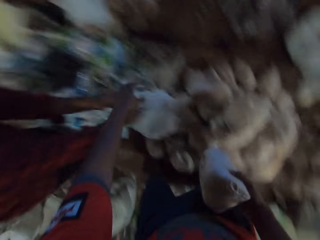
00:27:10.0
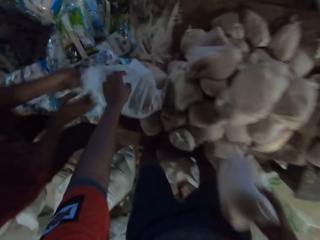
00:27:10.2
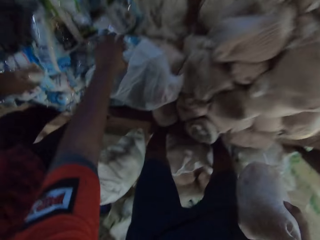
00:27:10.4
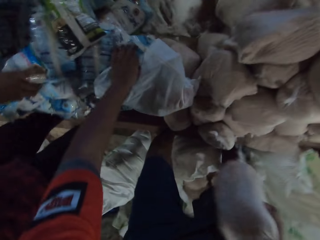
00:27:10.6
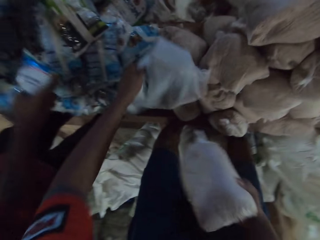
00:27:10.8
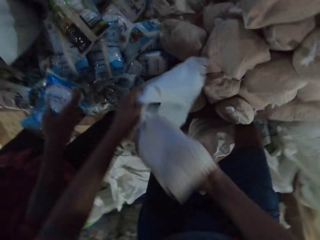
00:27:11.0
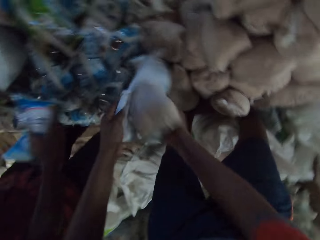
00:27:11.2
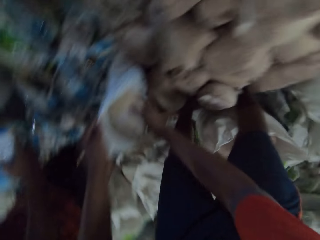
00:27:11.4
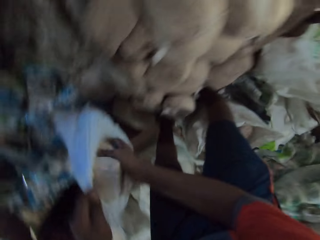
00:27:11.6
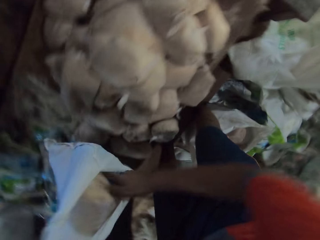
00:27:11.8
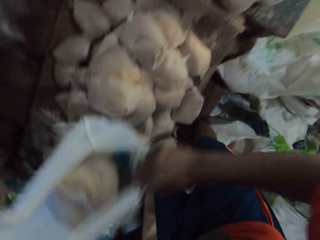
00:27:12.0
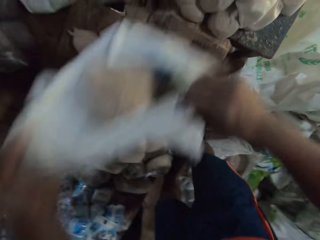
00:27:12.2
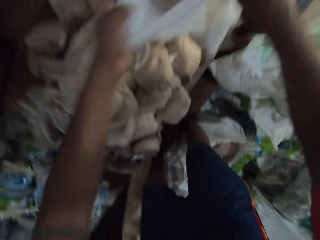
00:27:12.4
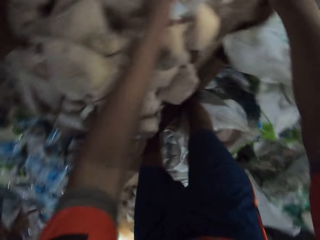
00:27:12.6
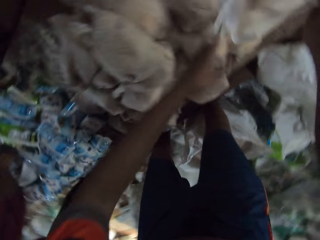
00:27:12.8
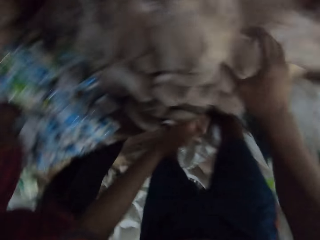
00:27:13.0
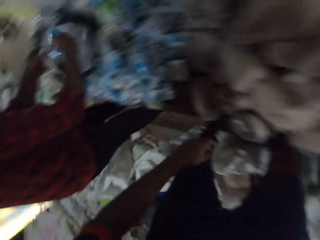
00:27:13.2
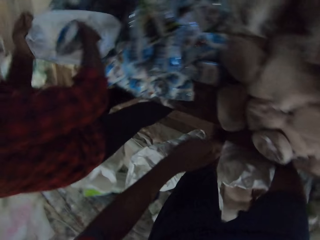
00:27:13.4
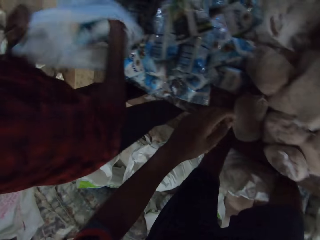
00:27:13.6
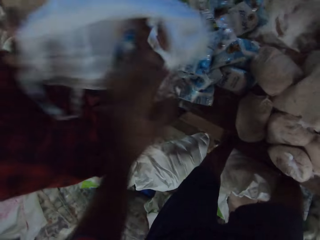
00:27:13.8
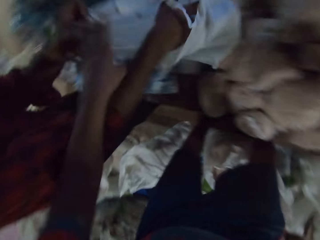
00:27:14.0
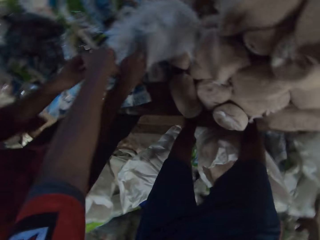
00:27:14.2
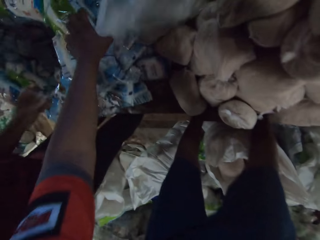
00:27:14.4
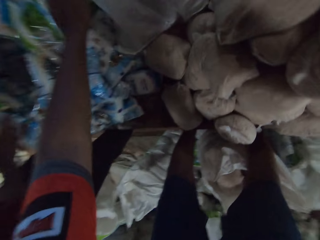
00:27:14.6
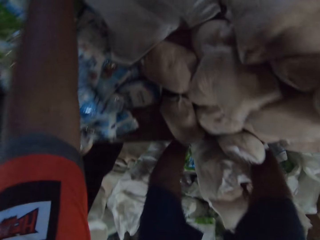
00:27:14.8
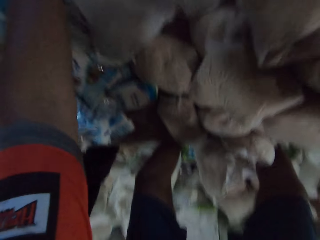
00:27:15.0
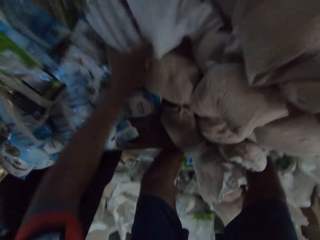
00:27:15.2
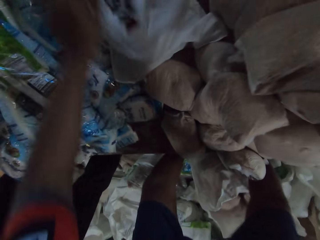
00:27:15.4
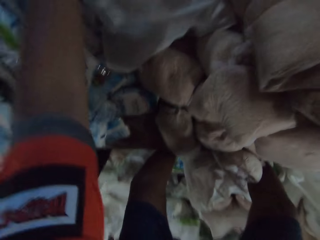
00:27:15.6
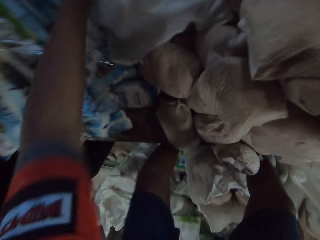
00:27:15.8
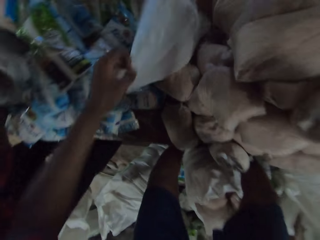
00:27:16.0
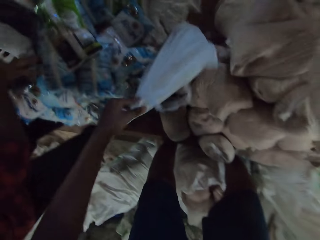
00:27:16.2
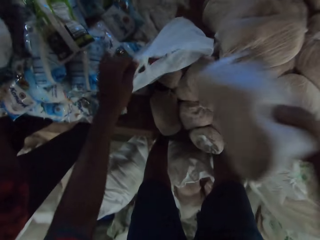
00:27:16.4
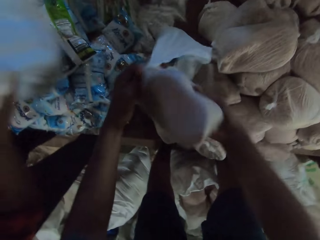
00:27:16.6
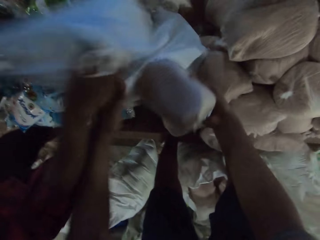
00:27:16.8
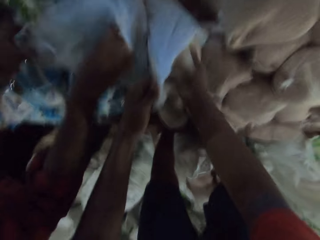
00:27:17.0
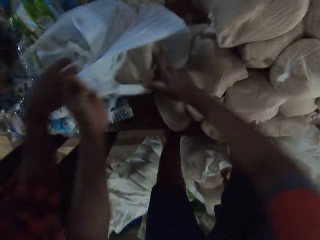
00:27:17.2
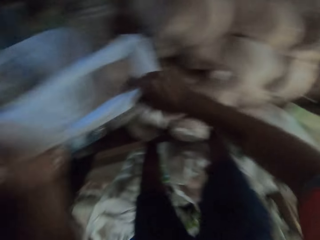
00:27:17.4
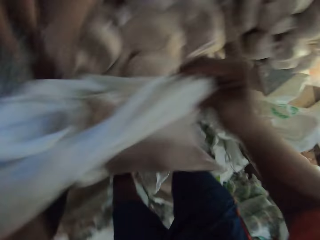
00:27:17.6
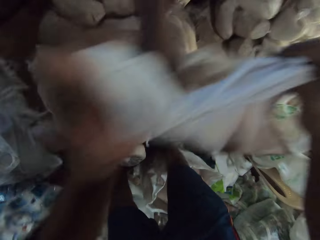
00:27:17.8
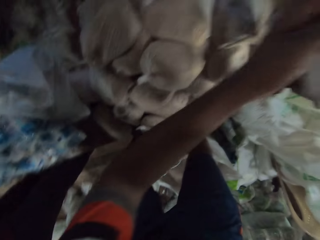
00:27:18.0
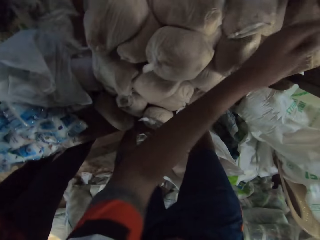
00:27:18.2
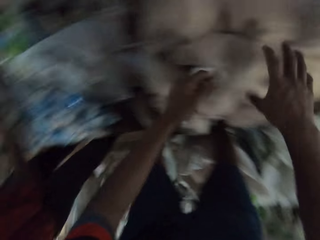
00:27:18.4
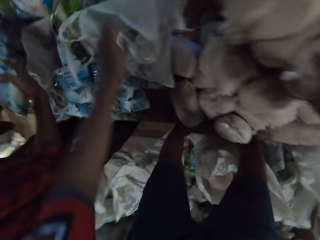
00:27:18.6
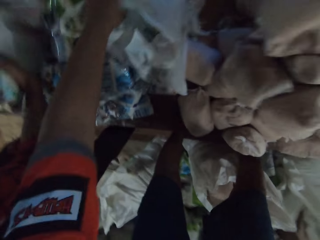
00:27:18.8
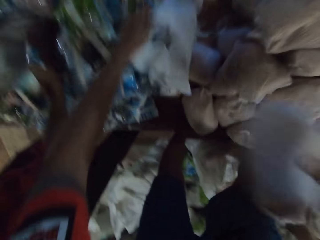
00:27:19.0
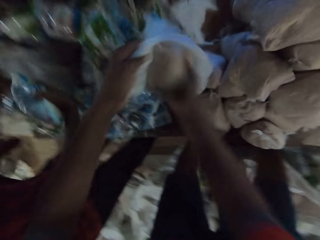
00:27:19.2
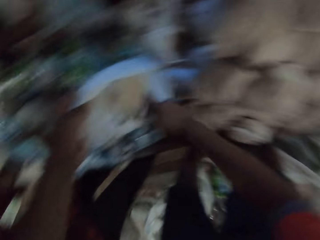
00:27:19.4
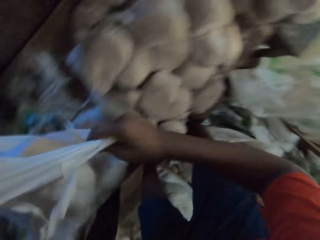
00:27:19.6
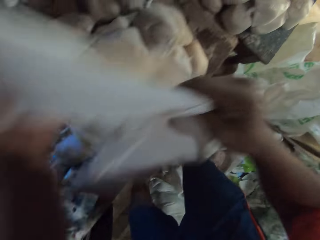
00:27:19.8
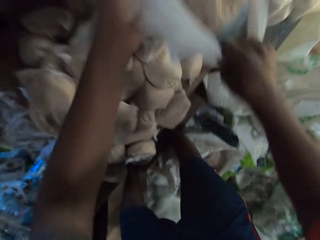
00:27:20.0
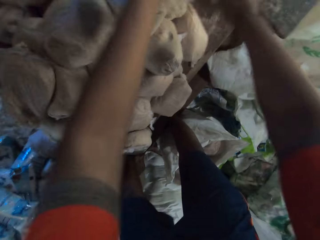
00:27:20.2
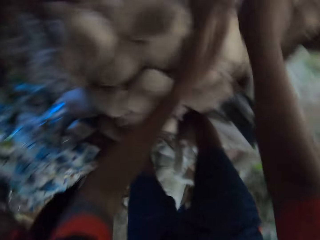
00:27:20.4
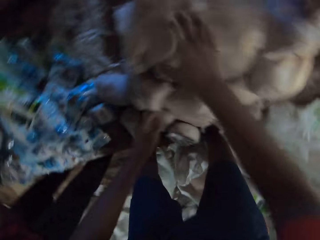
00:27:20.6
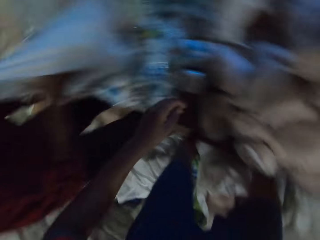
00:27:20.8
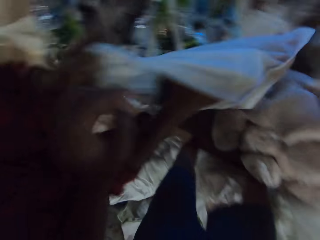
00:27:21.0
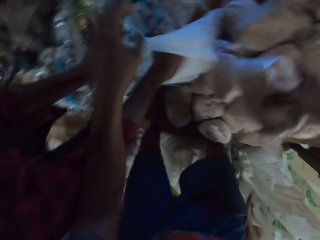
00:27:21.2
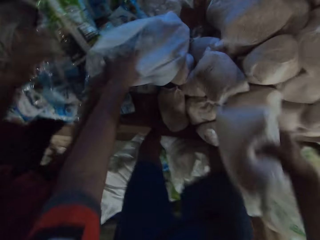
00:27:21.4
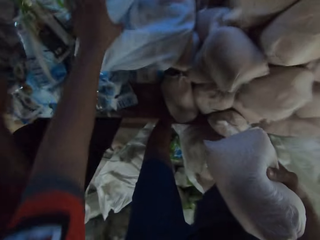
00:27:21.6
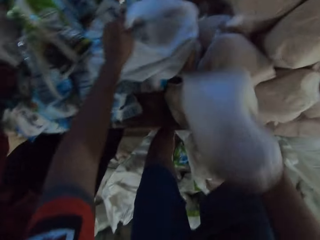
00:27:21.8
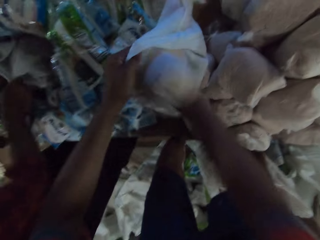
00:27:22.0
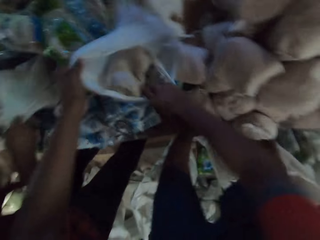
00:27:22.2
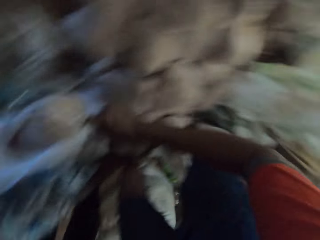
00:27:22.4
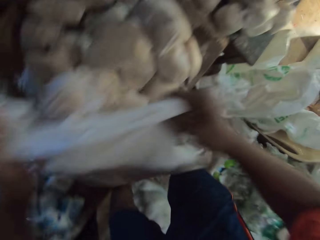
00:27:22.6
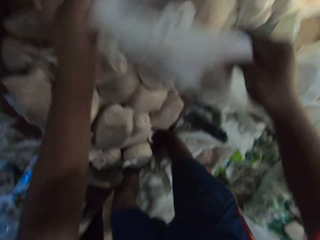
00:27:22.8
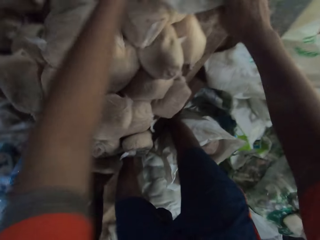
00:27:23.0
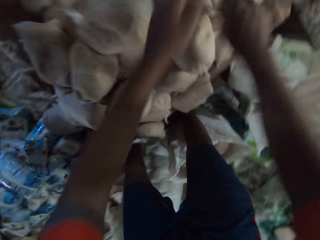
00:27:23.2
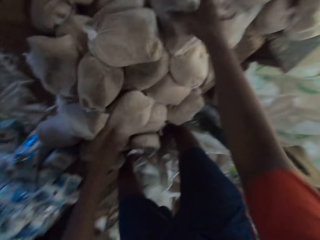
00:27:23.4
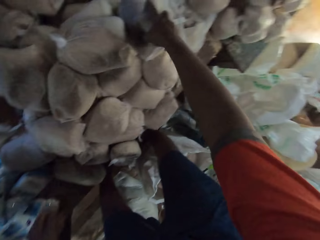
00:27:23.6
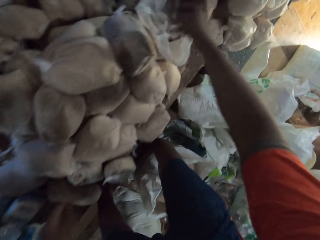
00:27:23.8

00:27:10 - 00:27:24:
The man drops the white nylon on the table with both hands. The camera wearer touches the paper on top of the table. He puts the bread in his right hand in the white nylon in his left hand. He picks the white nylon from the table with both hands and drops the white nylon on the table with both hands. The man puts the bread in his right hand in the white nylon in his left hand. The camera wearer touches the packets on top of the table. The man drops the white nylon on the table with both hands. The camera wearer puts the pack of flour in the plastic bag with his right hand. Another man drops a plastic bag on the table with both hands. The camera wearer picks the plastic bag from the table with both hands and gives another man the plastic bag with both hands. He picks a pack of flour from the pile of packs of flour with his right hand. He picks a plastic bag from the table with his left hand. The second man puts a pack of salt in the plastic bag with his right hand. The camera wearer puts the pack of flour in the plastic bag with his right hand. He picks the plastic bag from the table with both hands and drops the plastic bag on the table with both hands. He picks a pack of flour from the pile of packs of flour with his right hand. The second man drops a plastic bag on the table with both hands. The camera wearer holds the plastic bag on the table with his left hand. He puts the pack of flour in the plastic bag with his right hand. He moves the plastic bag on the table with both hands.

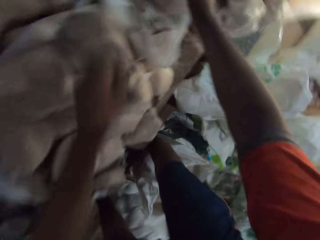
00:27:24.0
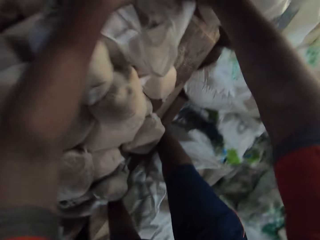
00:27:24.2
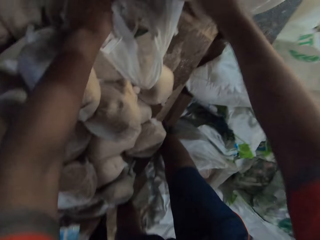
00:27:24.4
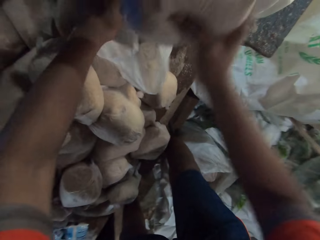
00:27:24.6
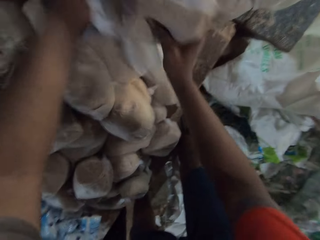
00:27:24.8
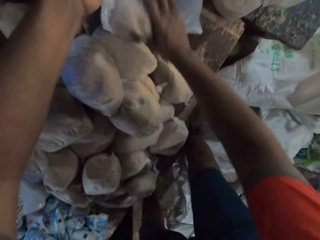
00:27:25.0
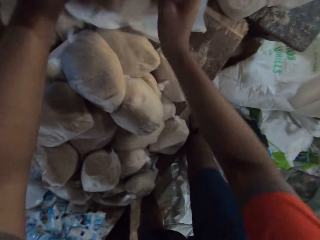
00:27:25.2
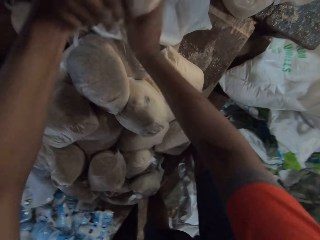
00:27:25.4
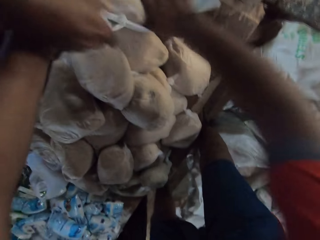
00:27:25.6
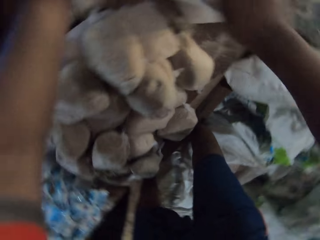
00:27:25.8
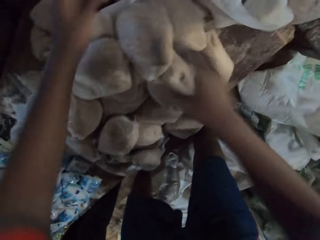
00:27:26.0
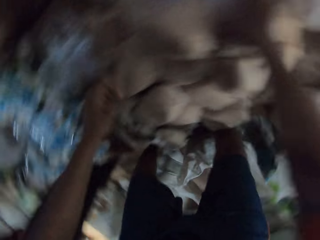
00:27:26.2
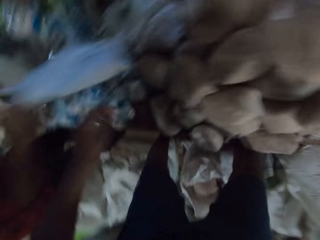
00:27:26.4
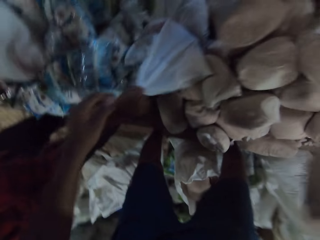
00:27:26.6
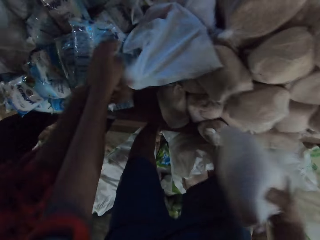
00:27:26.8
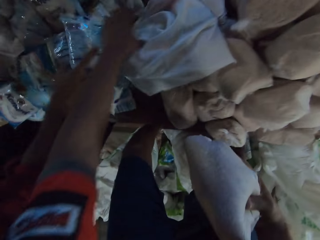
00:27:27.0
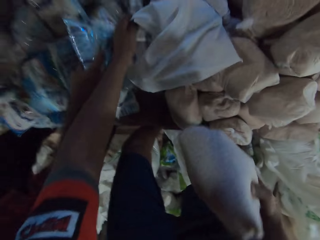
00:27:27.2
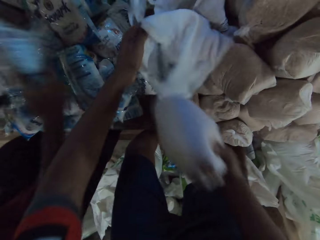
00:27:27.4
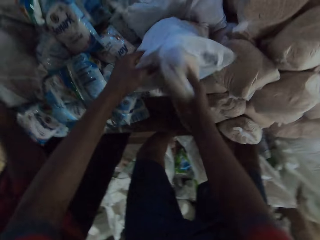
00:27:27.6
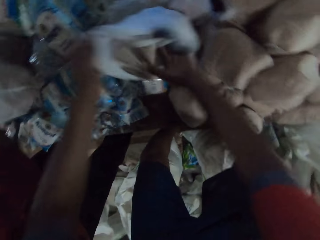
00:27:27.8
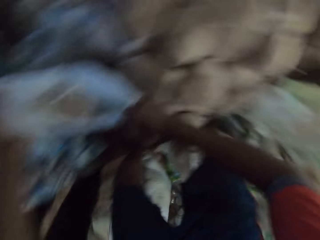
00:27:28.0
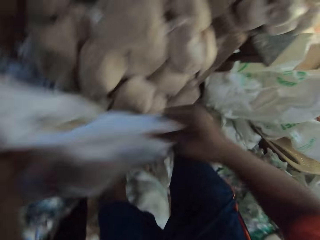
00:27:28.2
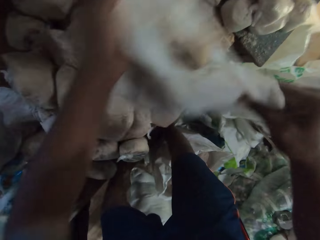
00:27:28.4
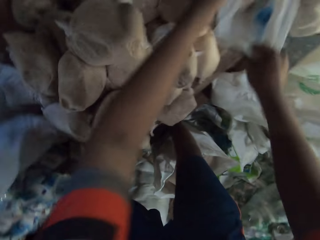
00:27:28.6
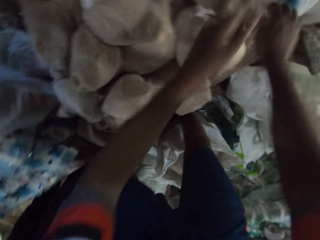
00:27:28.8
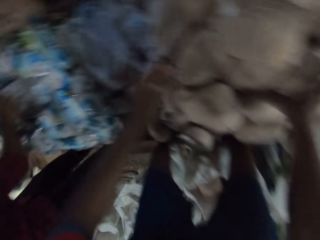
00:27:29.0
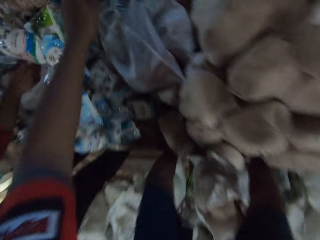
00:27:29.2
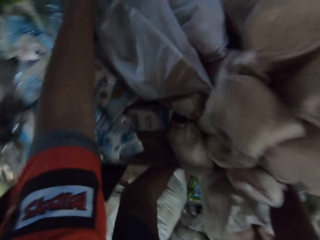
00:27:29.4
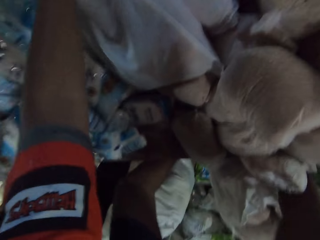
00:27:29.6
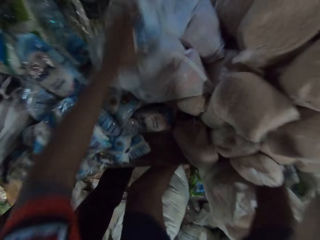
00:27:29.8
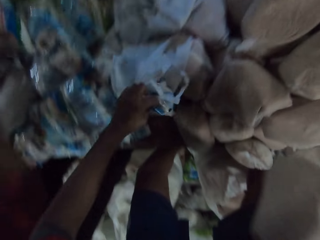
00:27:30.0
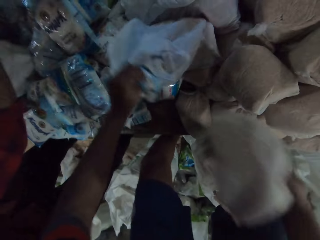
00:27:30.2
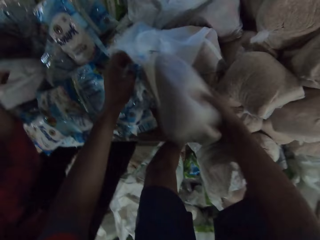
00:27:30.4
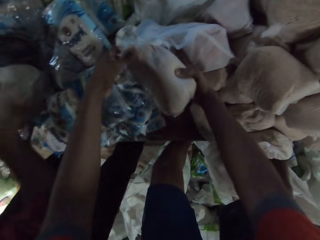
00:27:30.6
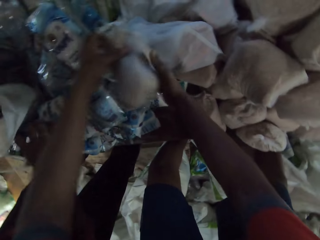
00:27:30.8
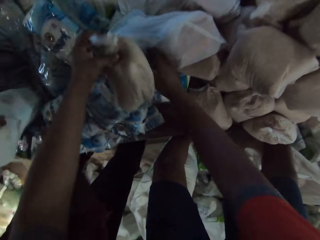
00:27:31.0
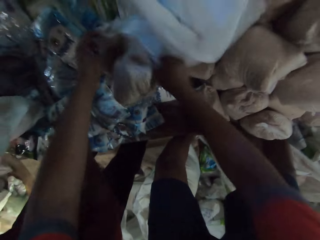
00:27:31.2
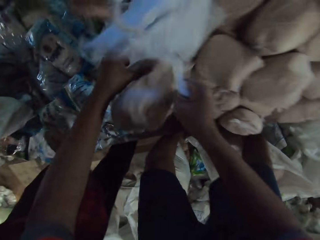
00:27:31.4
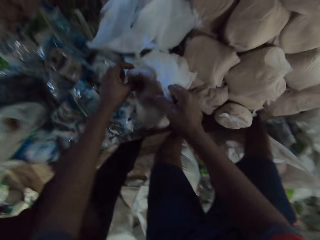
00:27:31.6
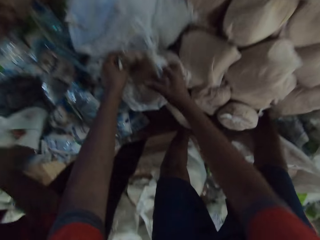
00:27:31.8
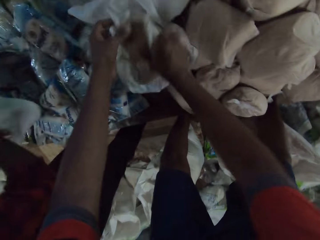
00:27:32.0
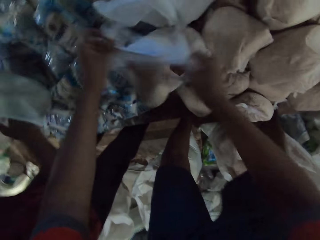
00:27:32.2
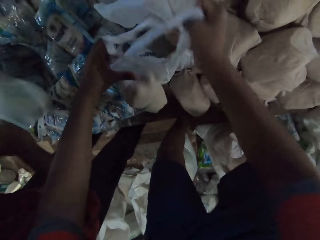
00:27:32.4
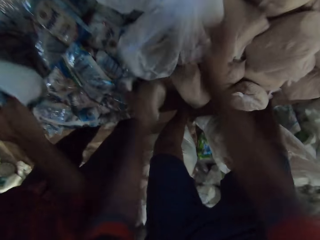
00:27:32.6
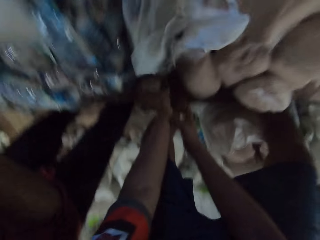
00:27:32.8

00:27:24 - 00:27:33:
The camera wearer puts a pack of flour in the plastic bag with his right hand. He picks a pack of flour from the pile of packs of flour with his right hand. A man drops a plastic bag on the table with his right hand. The camera wearer picks the plastic bag on the table with his left hand. The man picks a pack of salt from the pile of packs of detergent with his right hand. The camera wearer puts the pack of flour in the plastic bag with his right hand. He moves the plastic bag on the table with both hands. He picks a pack of flour from the pile of packs of flour with his right hand. He picks a plastic bag from the table with his left hand. The man holds the plastic bag with both hands. The camera wearer puts the pack of flour in the plastic bag with his right hand. The man picks a pack of salt from the pile of packs of detergent with his right hand and puts the pack of salt in the plastic bag with his right hand.
